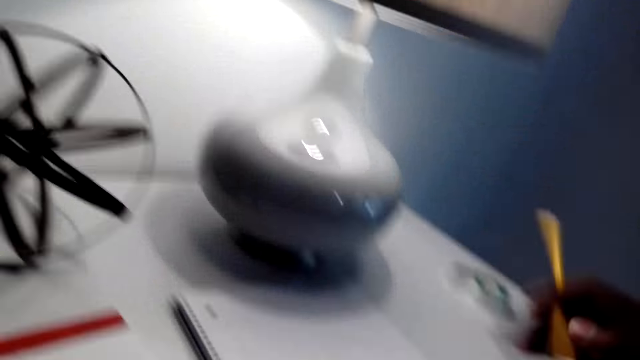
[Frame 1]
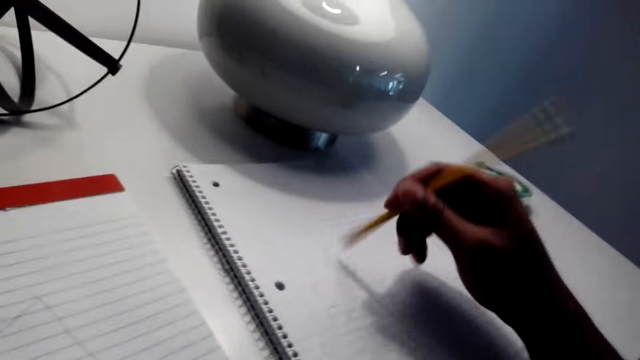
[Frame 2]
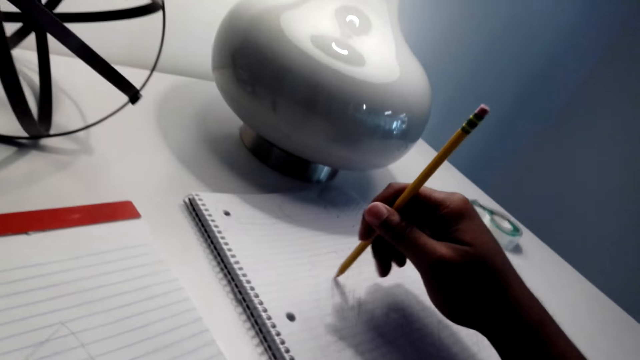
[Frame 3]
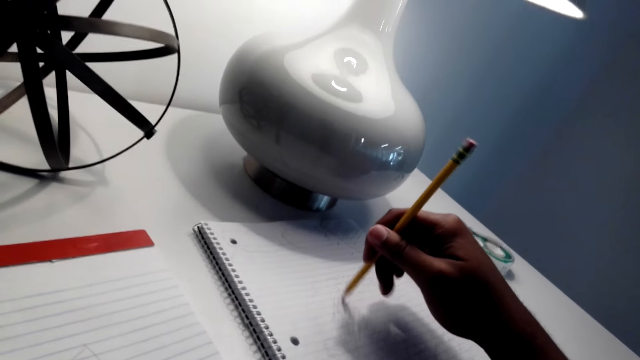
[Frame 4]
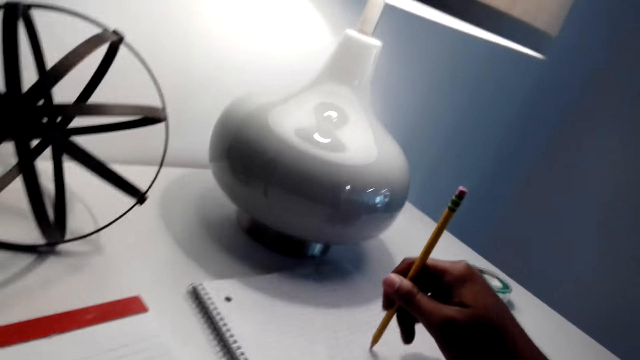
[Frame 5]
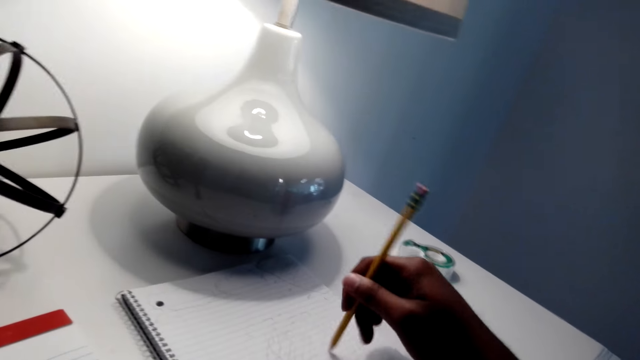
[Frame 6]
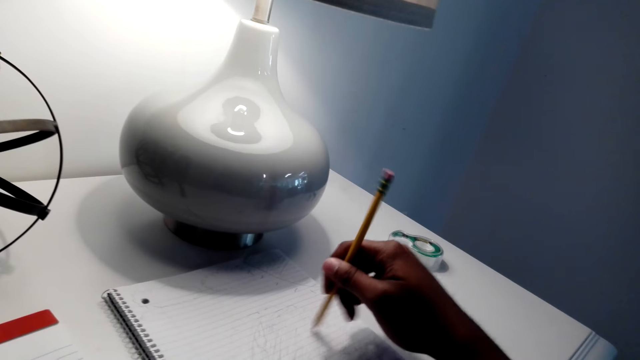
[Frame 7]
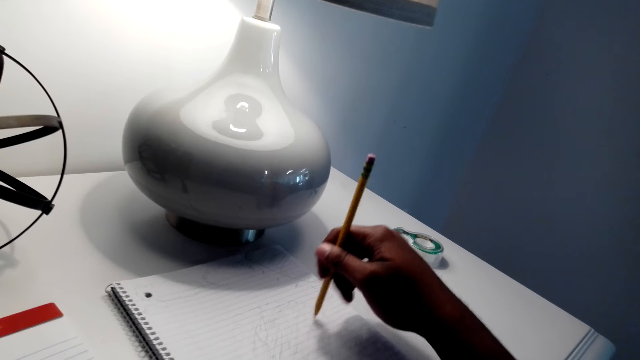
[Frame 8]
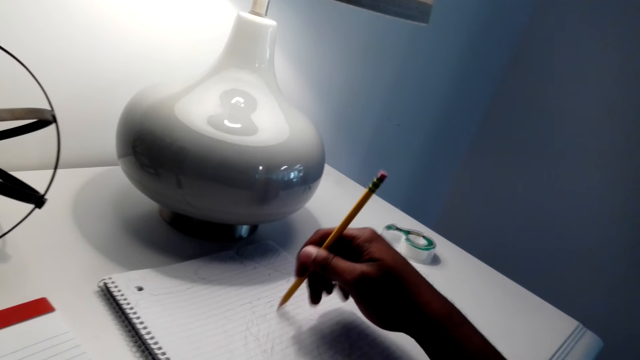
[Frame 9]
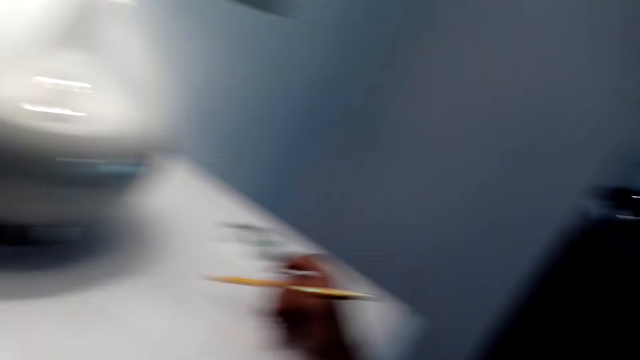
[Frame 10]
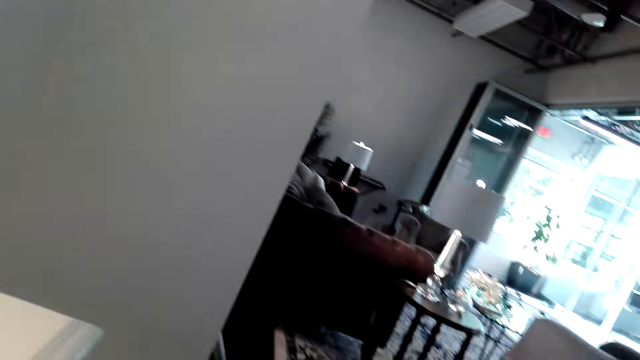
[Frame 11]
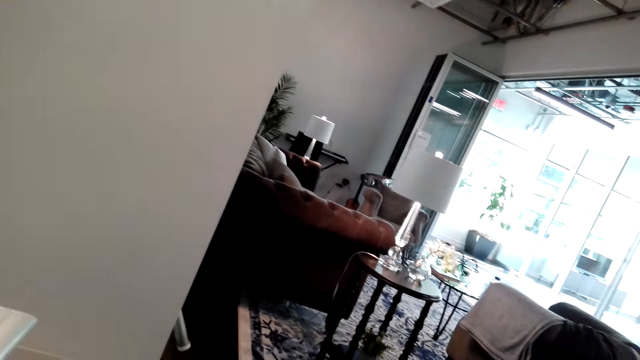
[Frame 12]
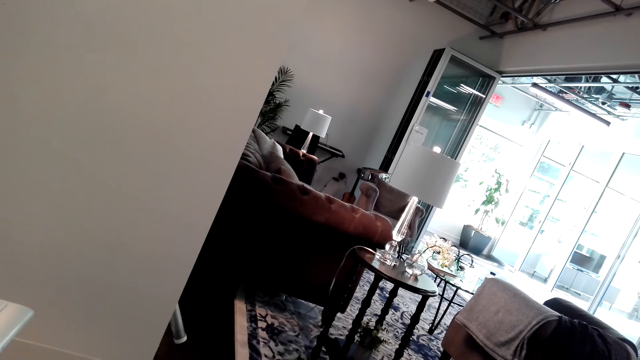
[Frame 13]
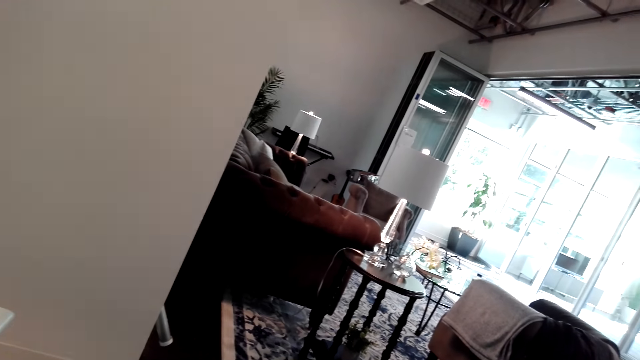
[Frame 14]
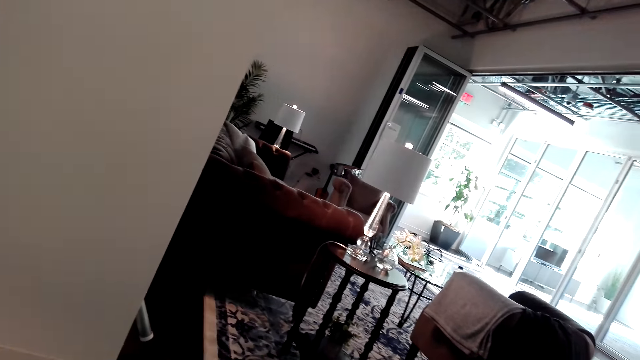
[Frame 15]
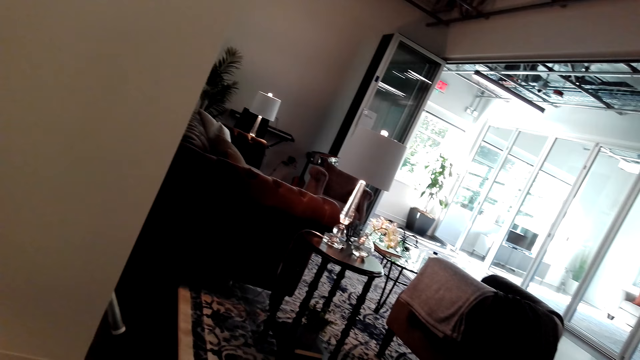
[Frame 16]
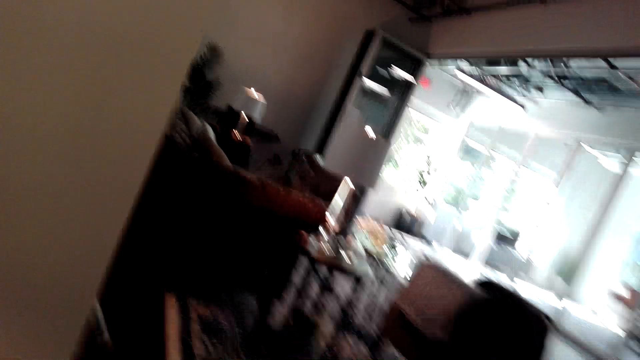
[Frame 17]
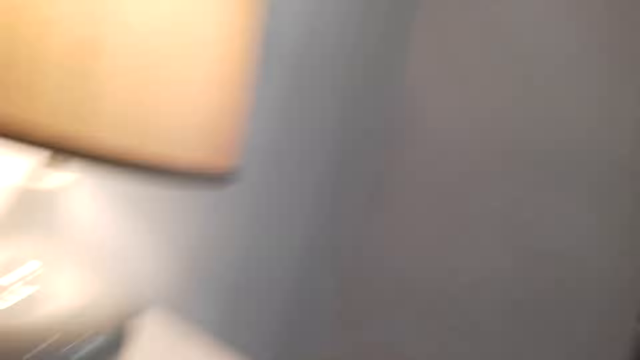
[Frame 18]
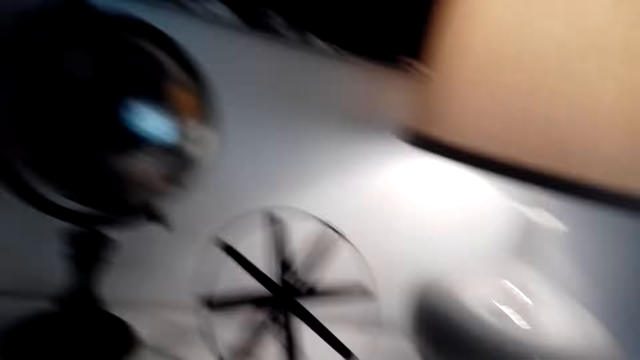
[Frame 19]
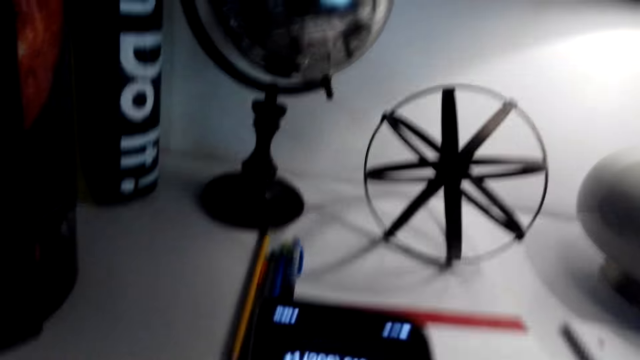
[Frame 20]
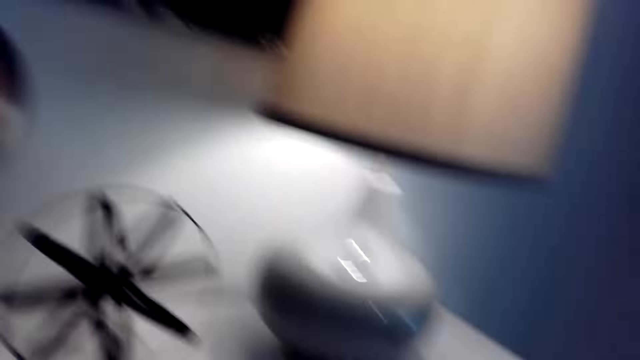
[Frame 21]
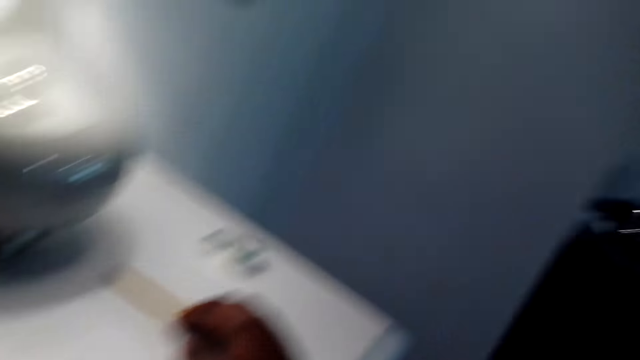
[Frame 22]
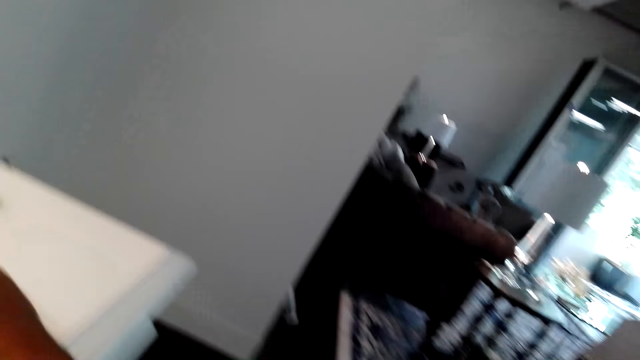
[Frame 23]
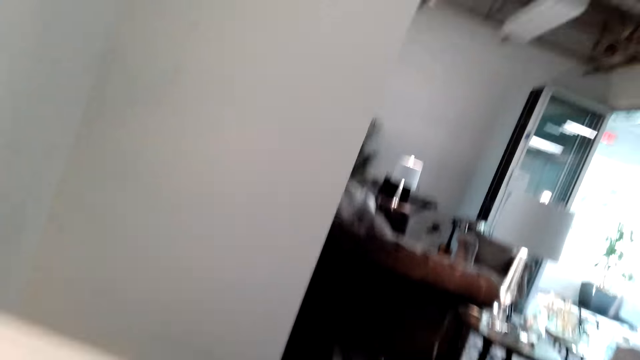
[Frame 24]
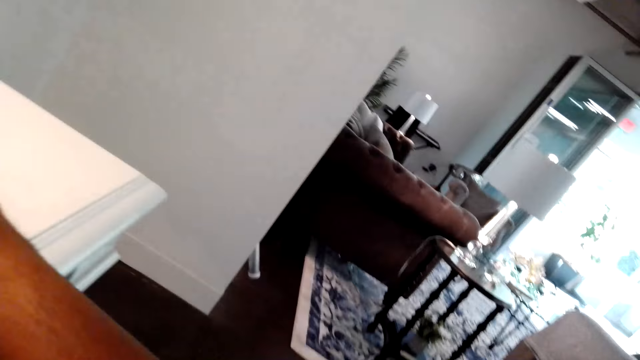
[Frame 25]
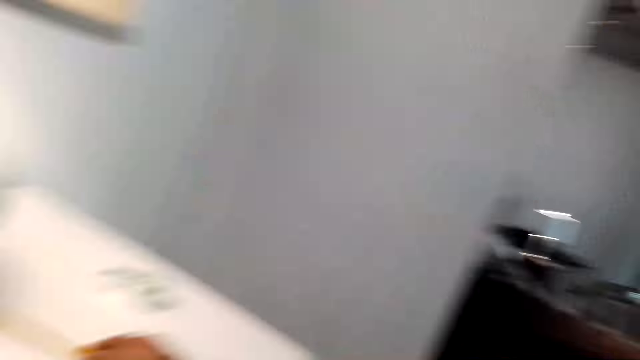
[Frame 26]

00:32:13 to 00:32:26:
The camera wearer draws on the book. They write on the book with the pencil. They look around, check the phone and place the pencil on the study table.

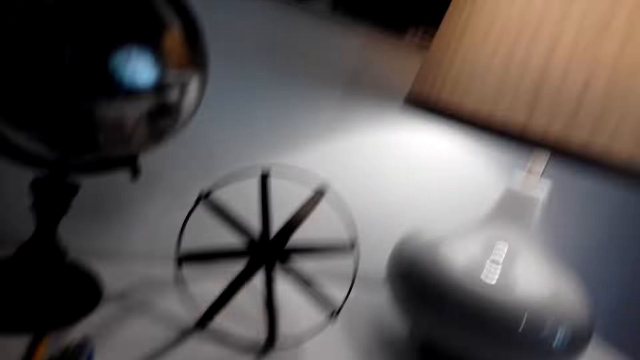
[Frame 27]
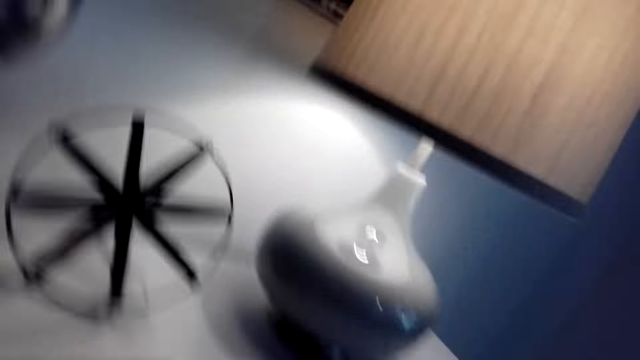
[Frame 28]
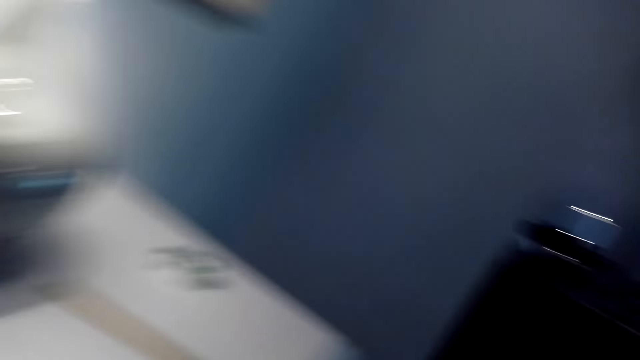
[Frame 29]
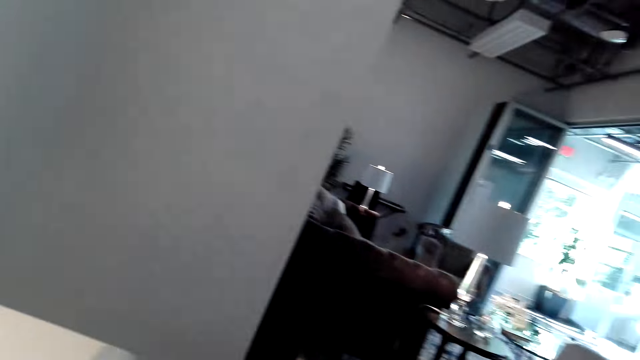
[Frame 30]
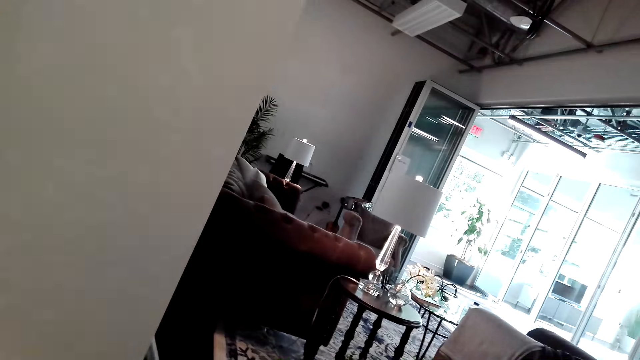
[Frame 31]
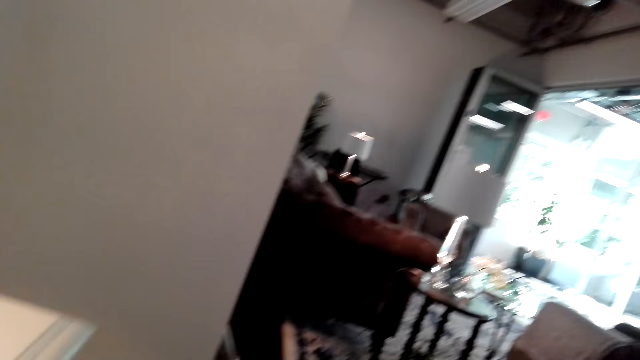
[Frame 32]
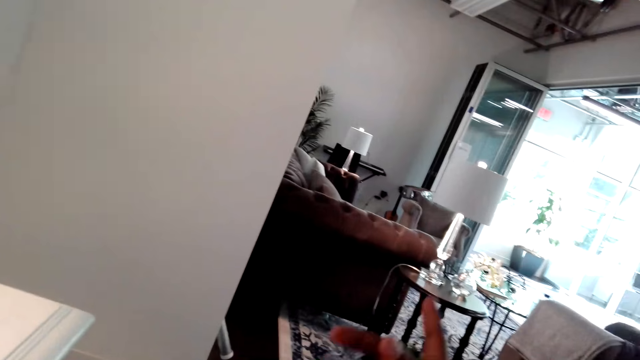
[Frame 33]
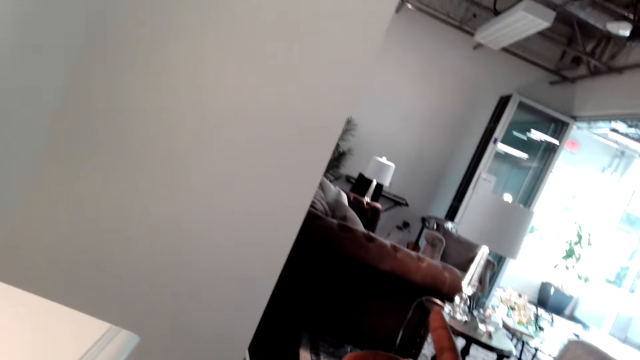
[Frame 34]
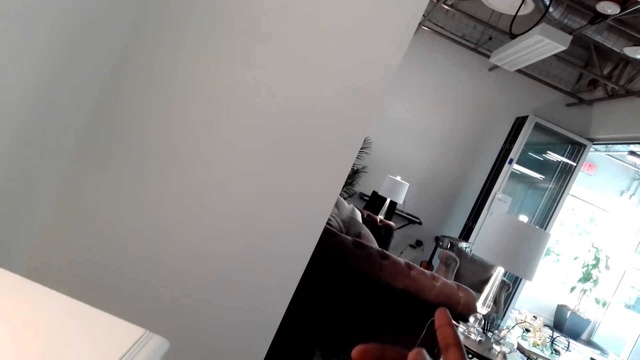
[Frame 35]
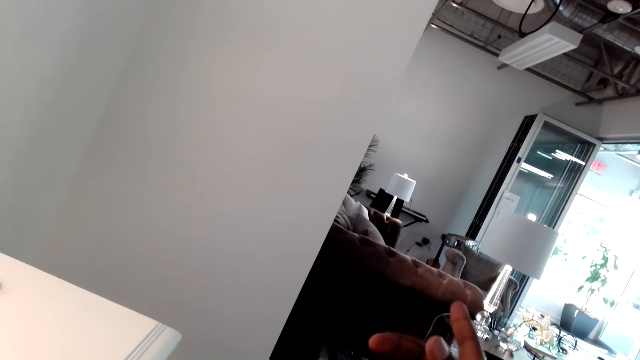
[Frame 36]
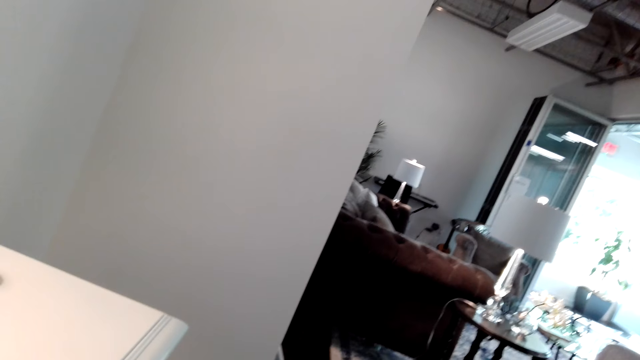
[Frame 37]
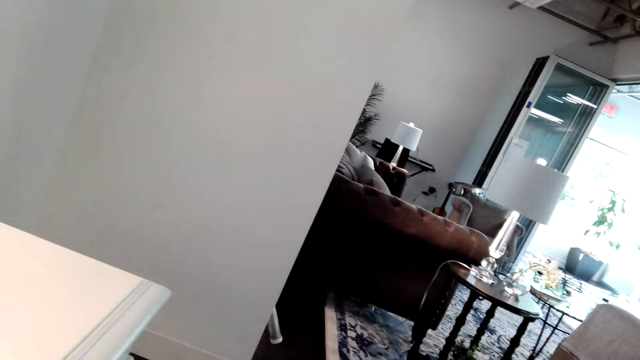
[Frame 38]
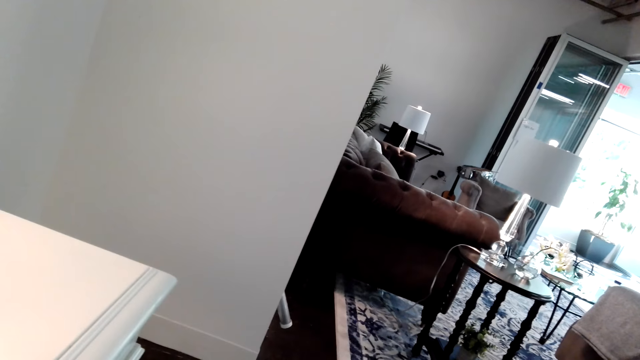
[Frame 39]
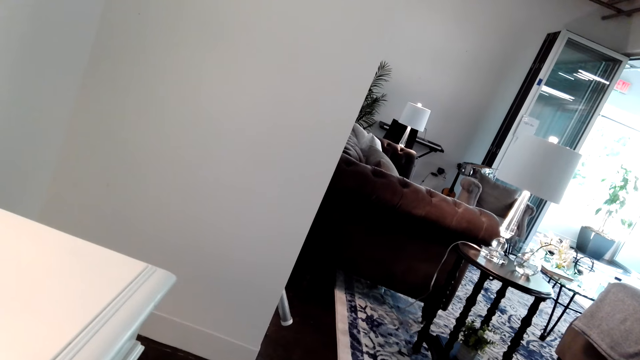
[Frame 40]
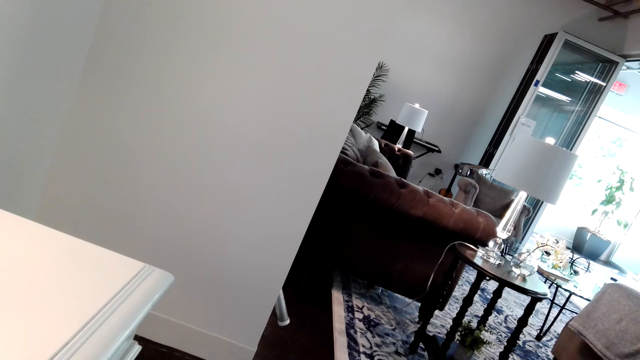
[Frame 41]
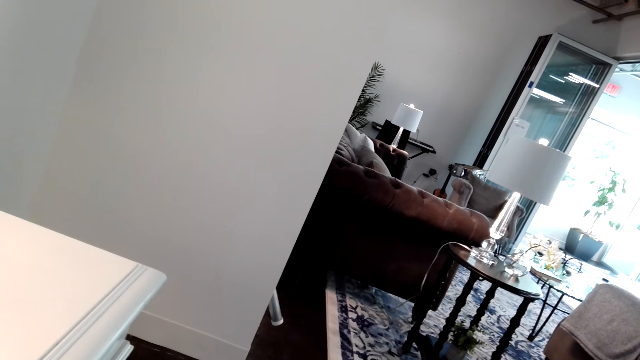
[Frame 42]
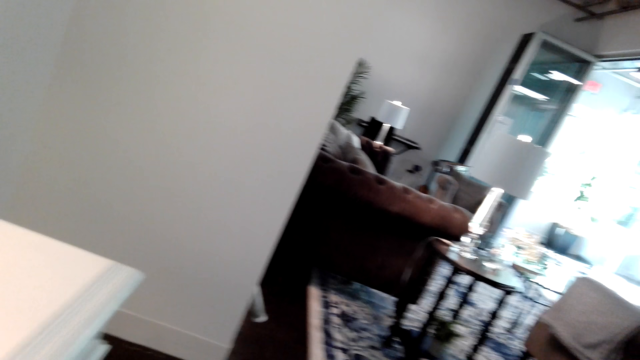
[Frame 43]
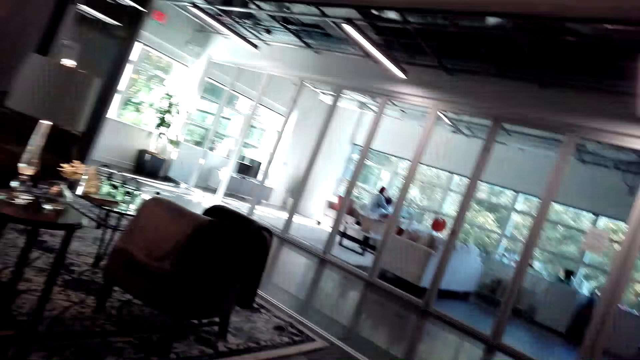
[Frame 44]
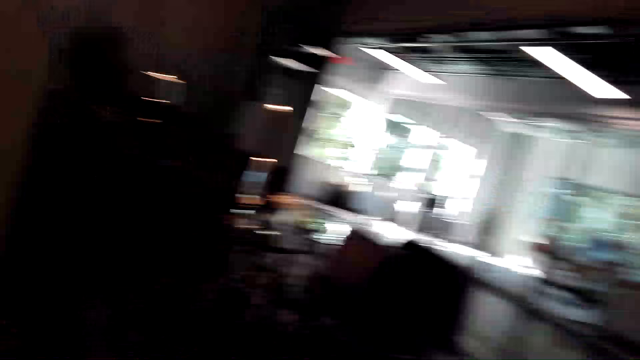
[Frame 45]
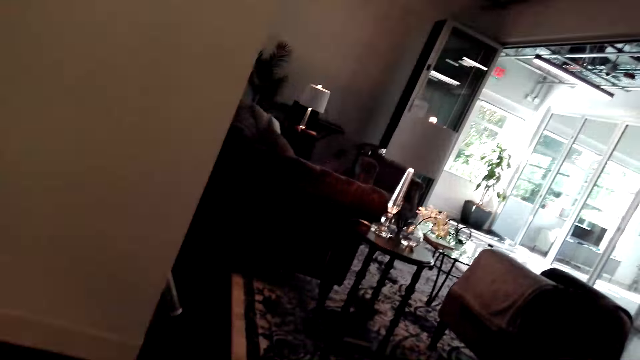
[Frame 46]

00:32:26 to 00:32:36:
The camera wearer puts the pencil on the table. He gestures with his right hand.
